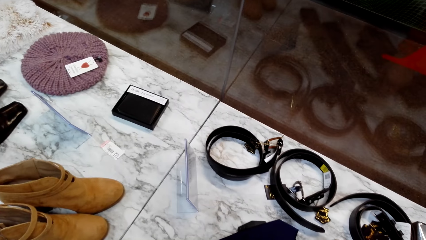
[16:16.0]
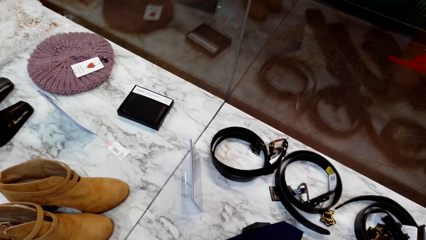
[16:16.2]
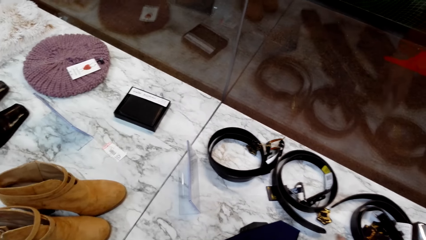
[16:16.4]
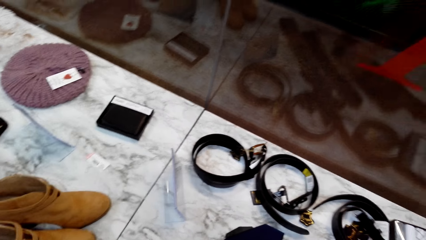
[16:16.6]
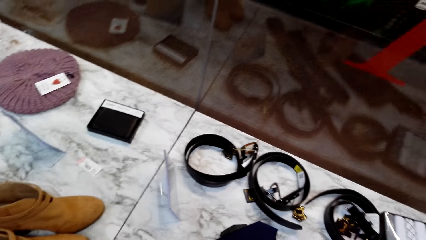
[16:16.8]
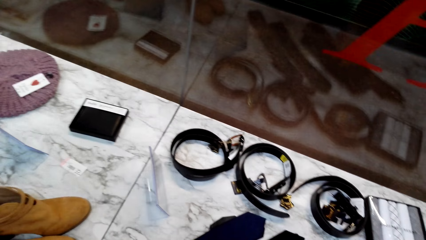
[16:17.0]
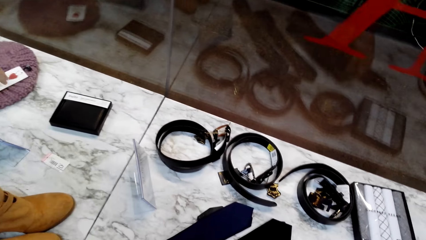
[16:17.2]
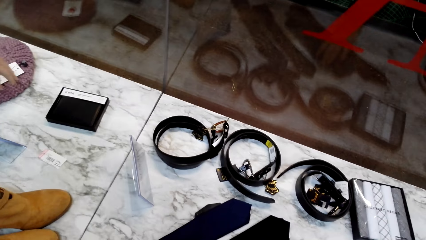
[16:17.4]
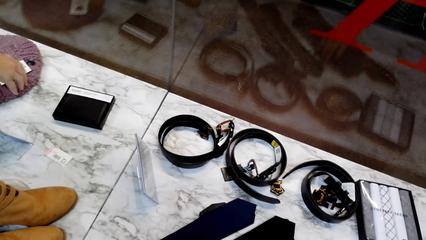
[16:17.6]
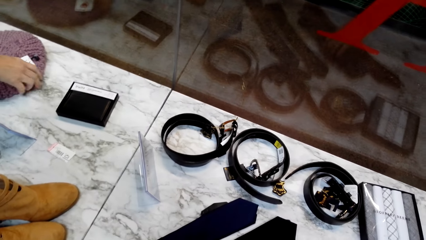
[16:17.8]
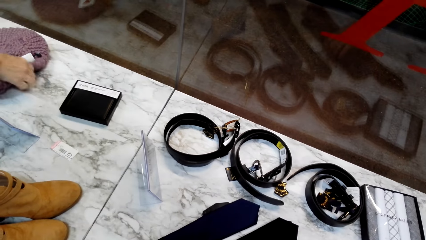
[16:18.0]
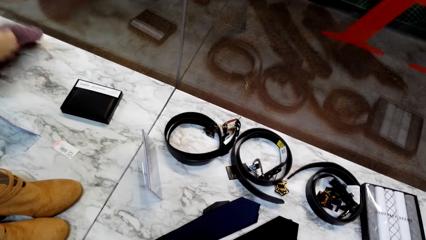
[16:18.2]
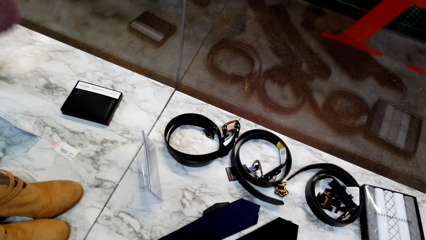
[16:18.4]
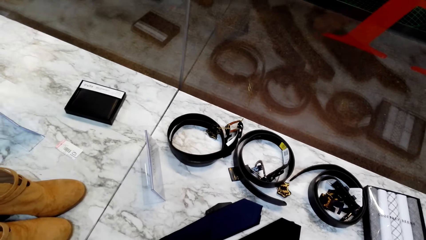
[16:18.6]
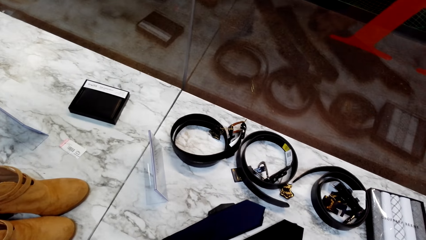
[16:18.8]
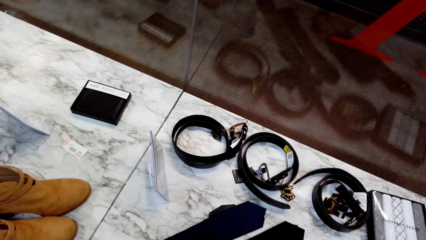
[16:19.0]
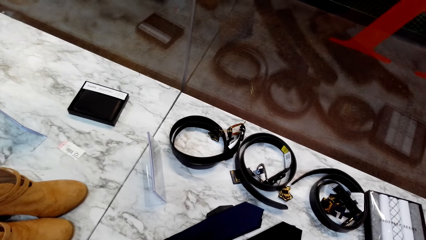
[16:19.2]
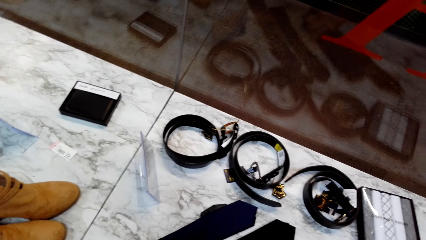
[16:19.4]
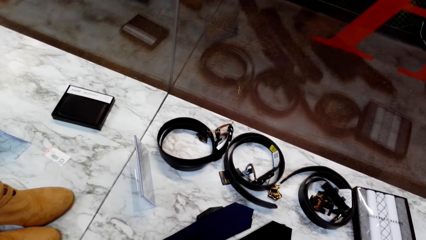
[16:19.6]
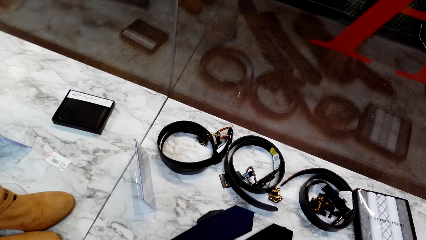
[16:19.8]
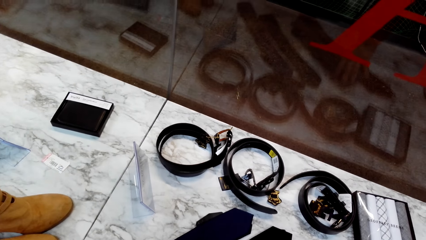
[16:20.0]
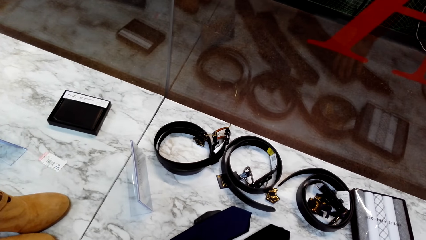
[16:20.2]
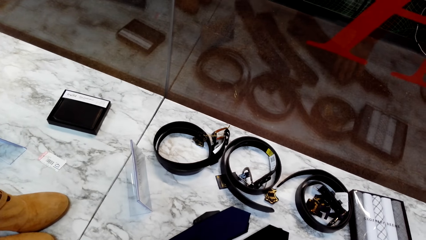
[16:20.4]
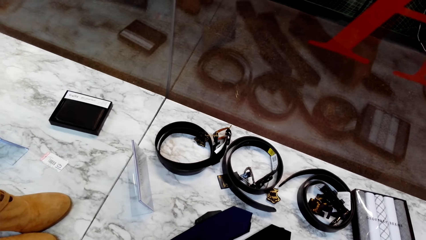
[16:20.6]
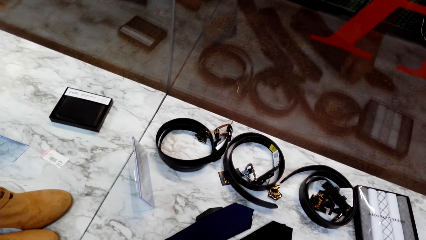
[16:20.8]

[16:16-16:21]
A lady picks up a scarf or woolen hat from the table.

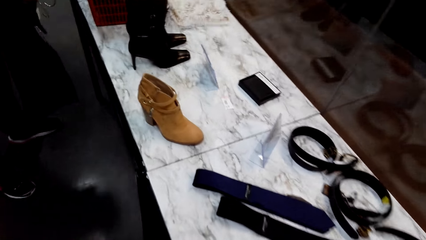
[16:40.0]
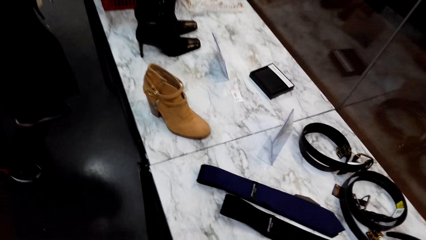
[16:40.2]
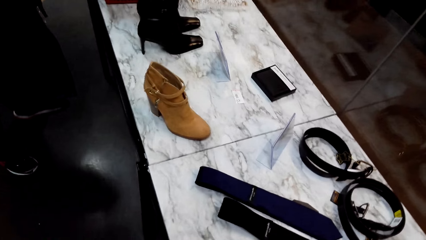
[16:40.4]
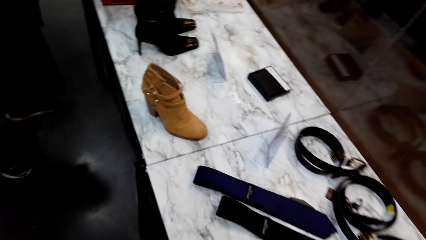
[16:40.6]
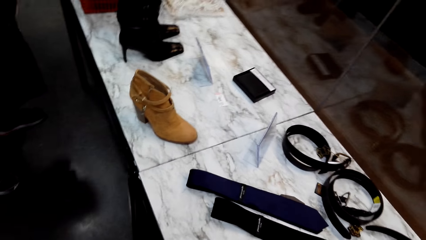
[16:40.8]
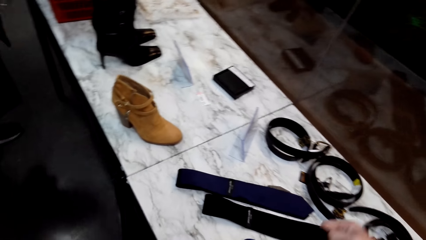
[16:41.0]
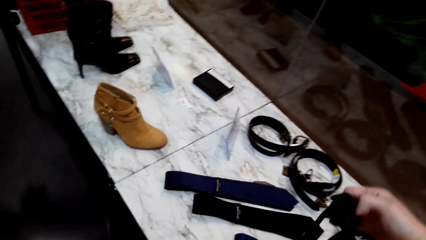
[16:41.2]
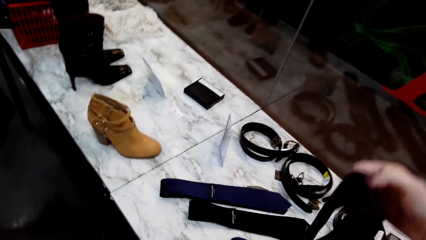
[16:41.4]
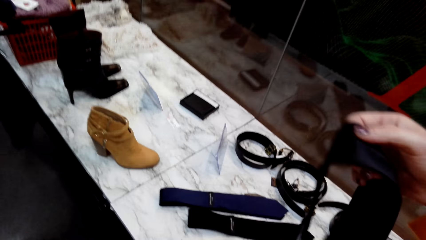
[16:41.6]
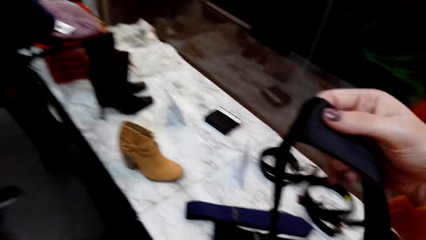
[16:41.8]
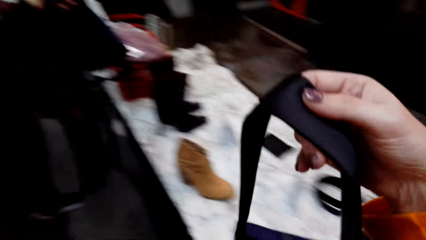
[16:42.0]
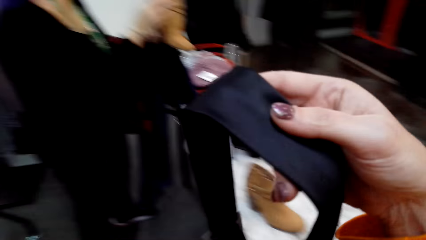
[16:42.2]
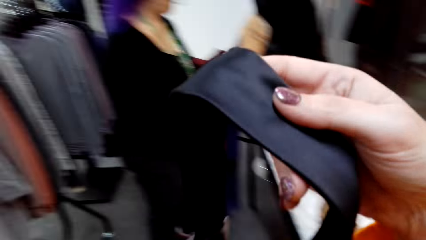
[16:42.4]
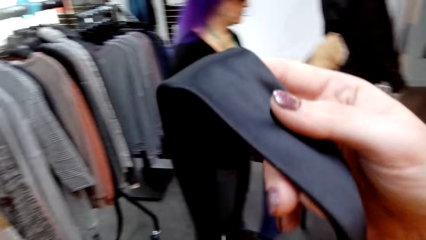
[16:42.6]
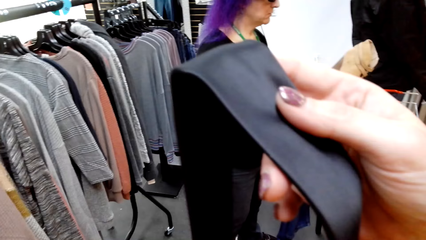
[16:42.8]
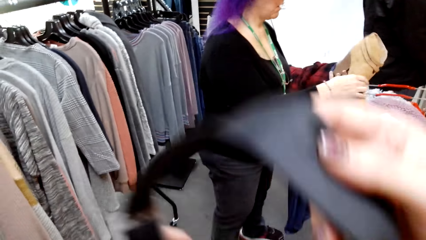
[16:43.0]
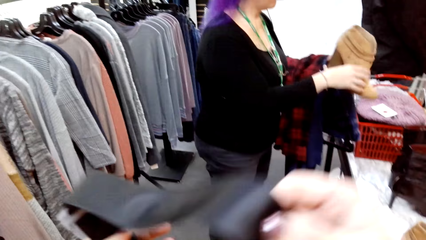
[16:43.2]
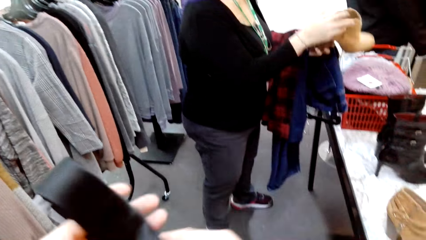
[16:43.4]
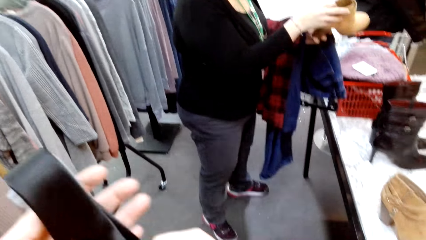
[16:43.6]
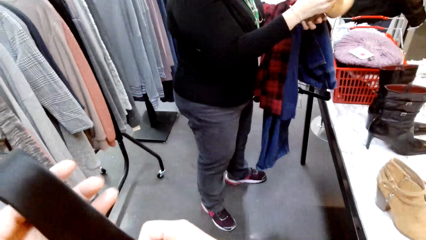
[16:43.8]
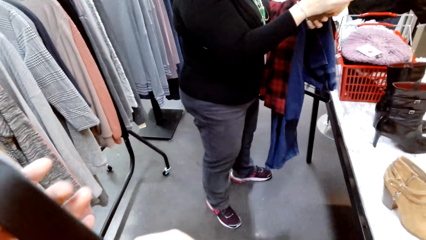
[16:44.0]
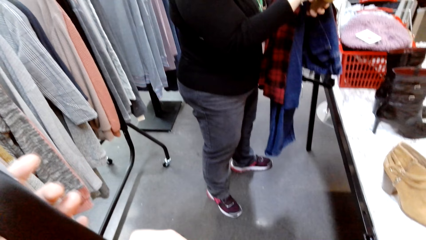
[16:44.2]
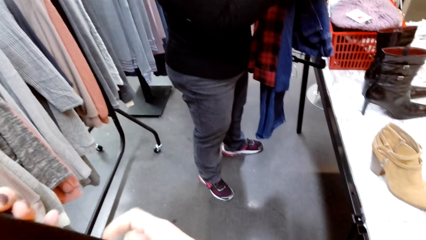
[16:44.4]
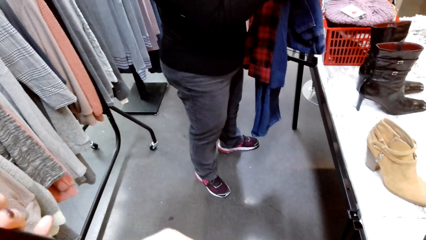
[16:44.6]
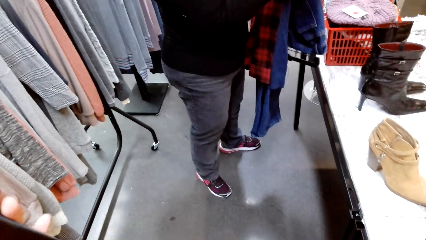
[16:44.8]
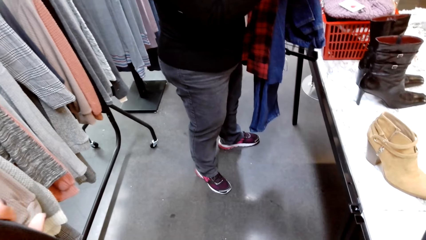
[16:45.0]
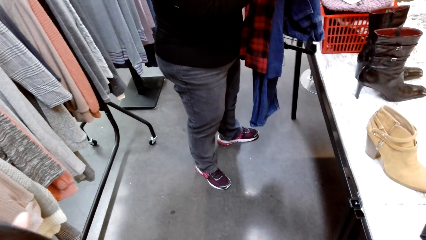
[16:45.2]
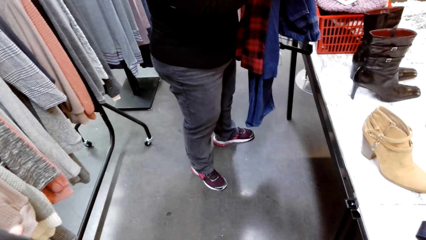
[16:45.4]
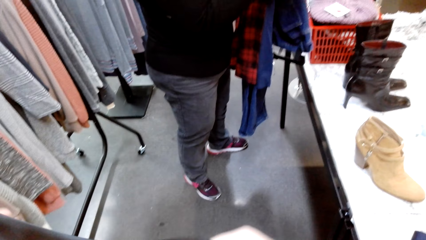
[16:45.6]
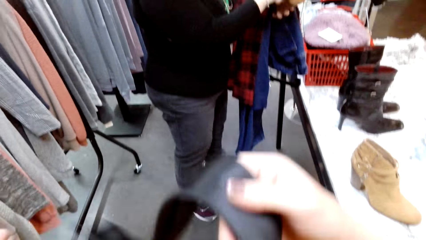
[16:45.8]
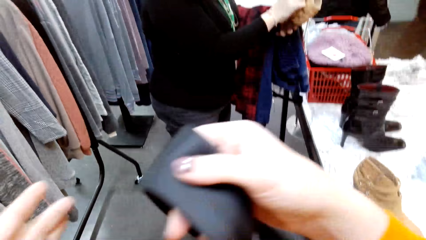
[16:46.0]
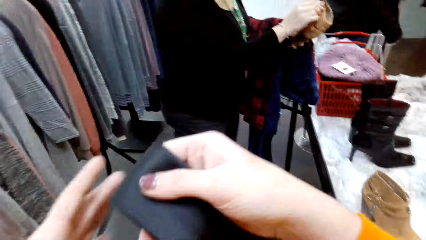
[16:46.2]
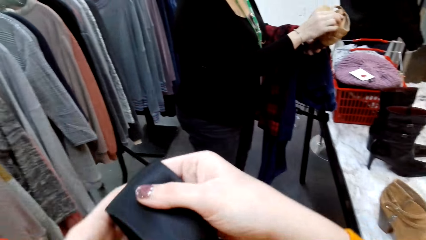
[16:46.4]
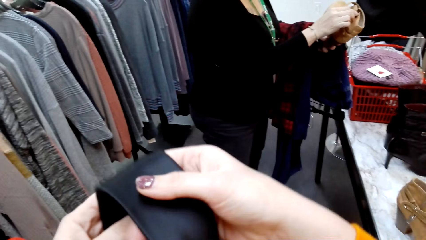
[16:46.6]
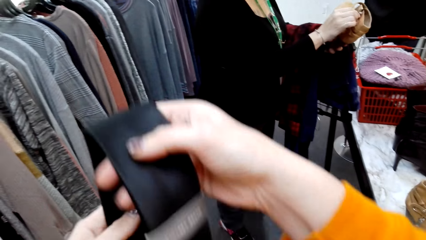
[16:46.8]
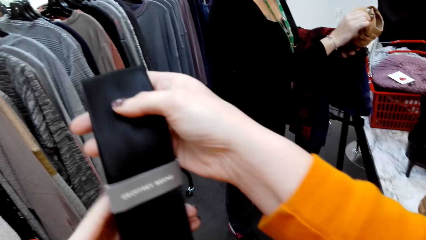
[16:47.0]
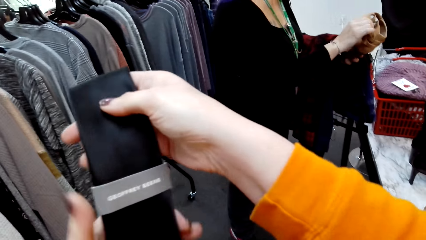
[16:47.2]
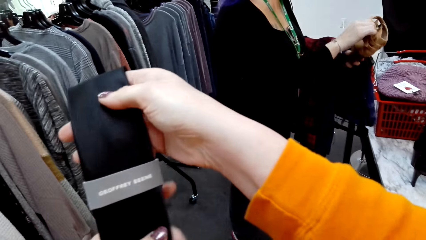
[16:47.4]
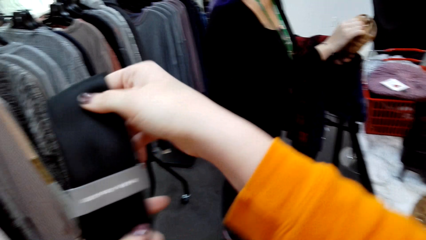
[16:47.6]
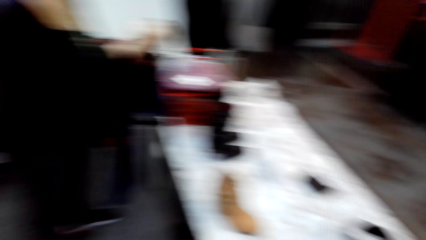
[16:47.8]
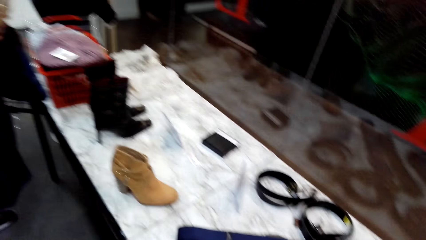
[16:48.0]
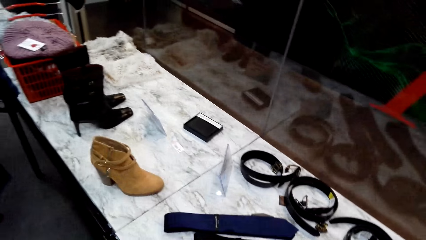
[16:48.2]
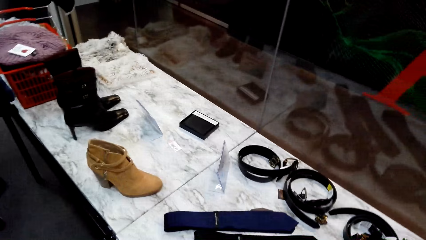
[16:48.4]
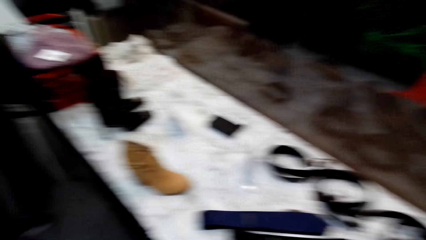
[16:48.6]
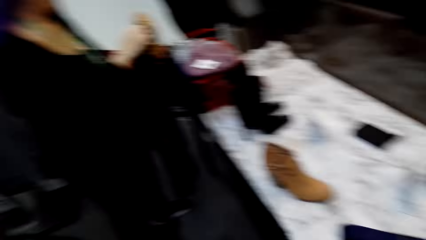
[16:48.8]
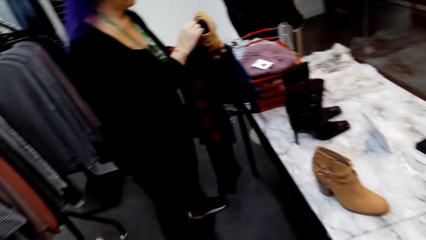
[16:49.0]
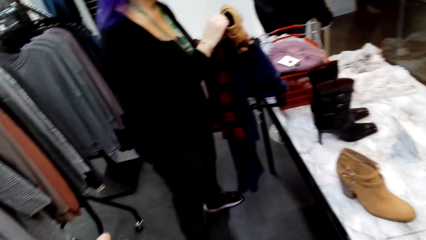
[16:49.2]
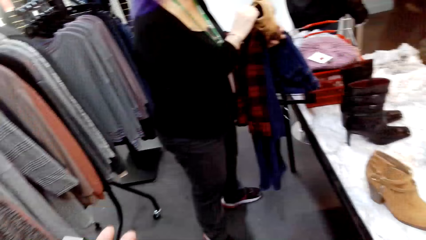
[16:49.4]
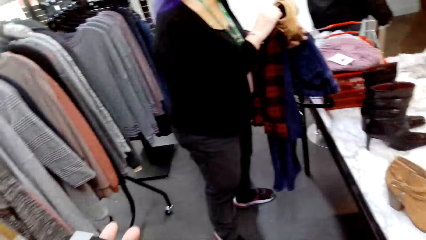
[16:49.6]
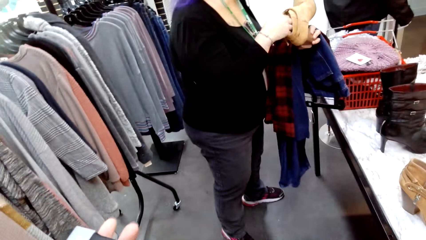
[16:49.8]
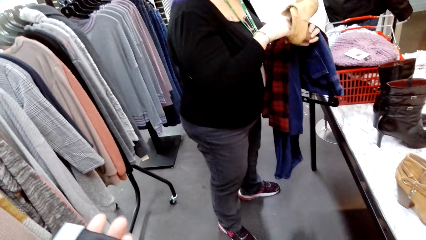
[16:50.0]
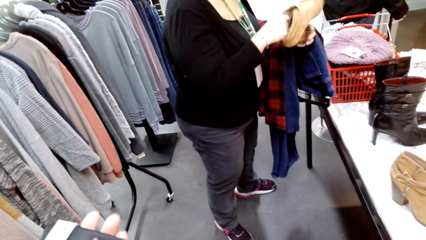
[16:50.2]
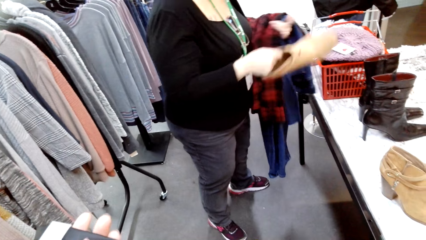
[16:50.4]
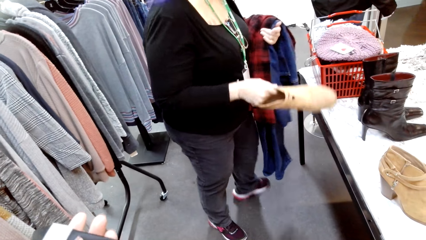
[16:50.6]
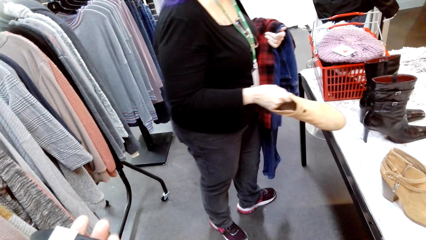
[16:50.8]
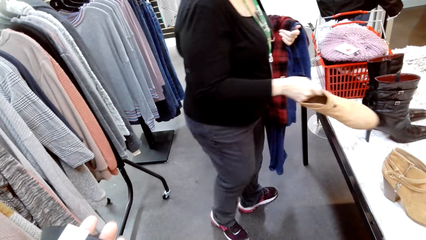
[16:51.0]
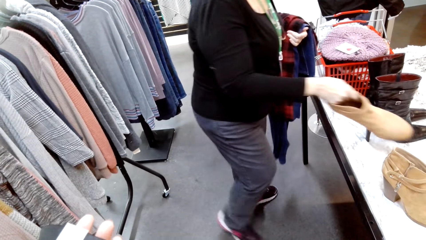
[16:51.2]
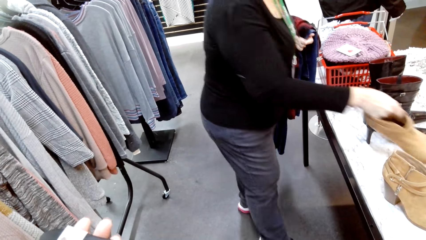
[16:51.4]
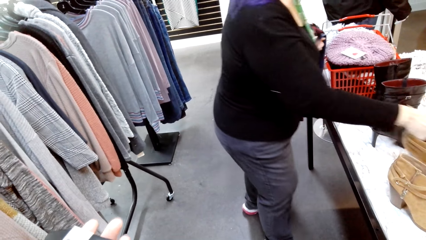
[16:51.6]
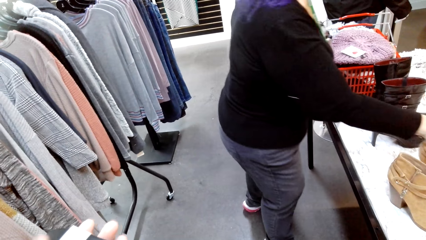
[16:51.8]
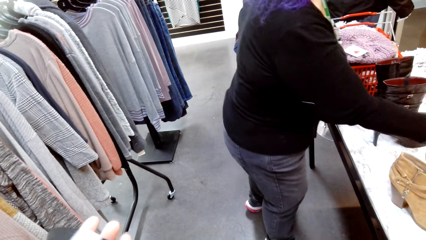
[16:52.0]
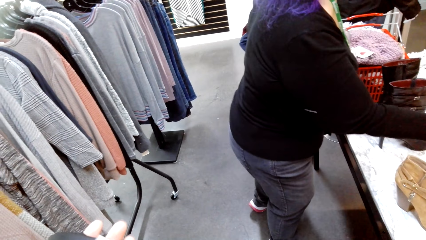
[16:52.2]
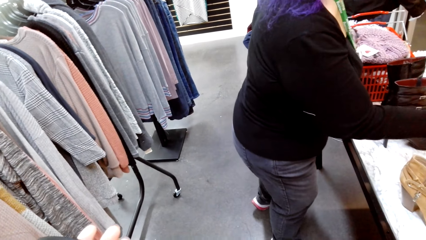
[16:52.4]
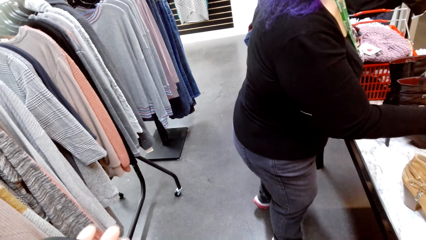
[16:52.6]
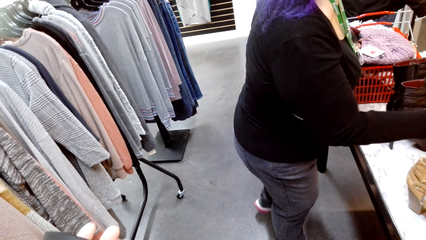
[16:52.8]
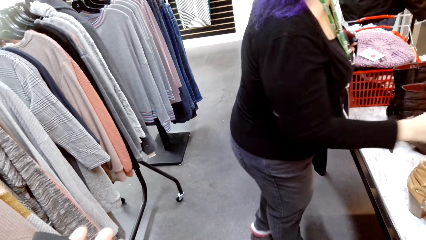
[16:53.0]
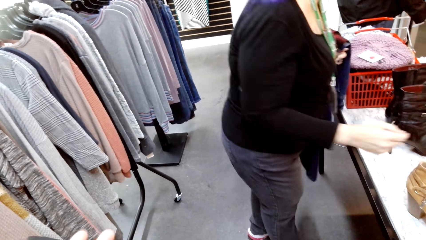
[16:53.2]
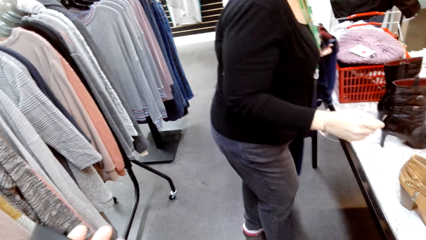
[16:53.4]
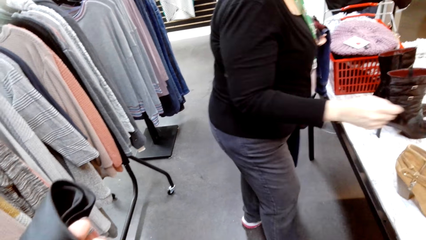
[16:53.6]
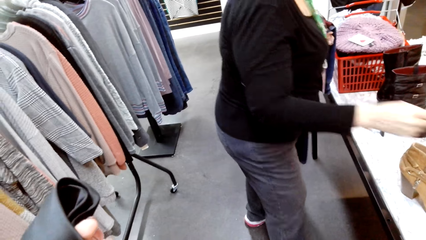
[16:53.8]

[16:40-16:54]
The camera wearer lifts a neck tie and looks at the neck tie. A lady looks at shoes. The camera wearer folds the tie. They lift the neck tie. They look around. The lady puts a shoe back on the display counter.
